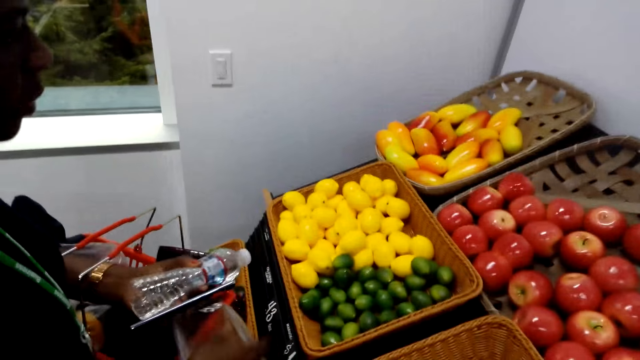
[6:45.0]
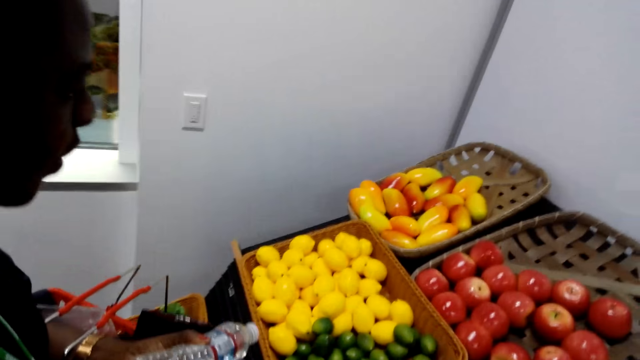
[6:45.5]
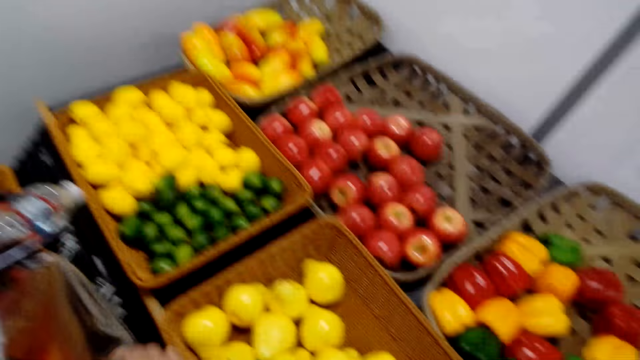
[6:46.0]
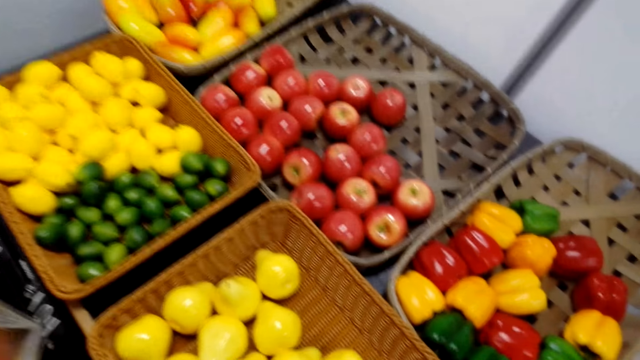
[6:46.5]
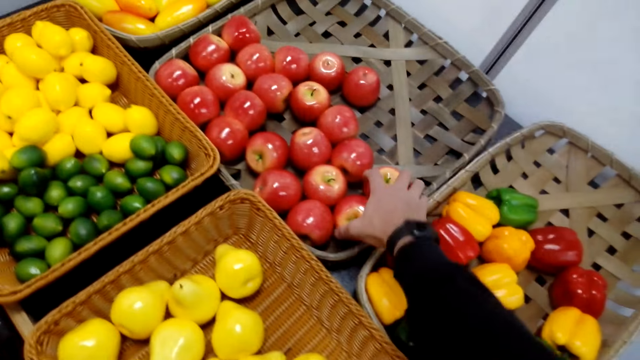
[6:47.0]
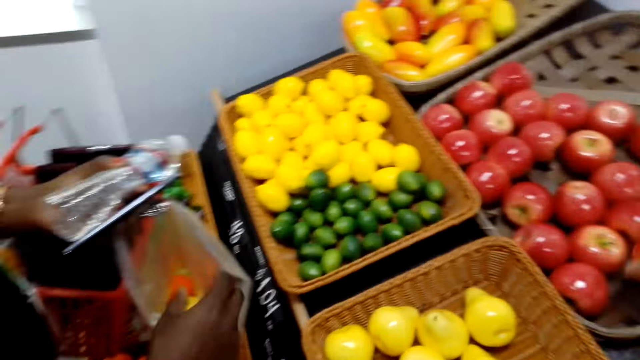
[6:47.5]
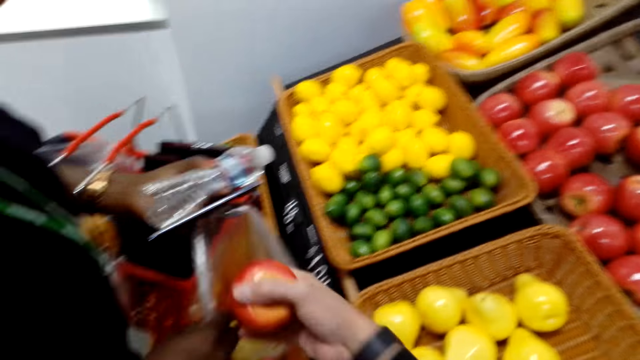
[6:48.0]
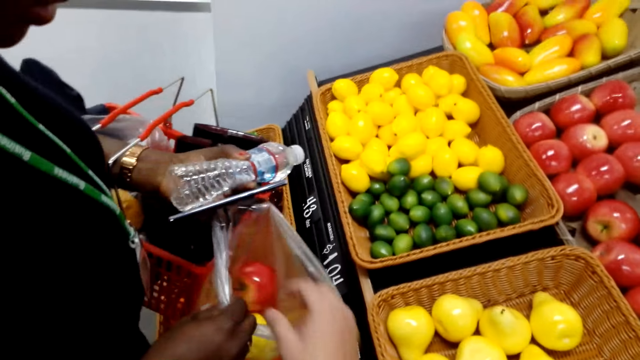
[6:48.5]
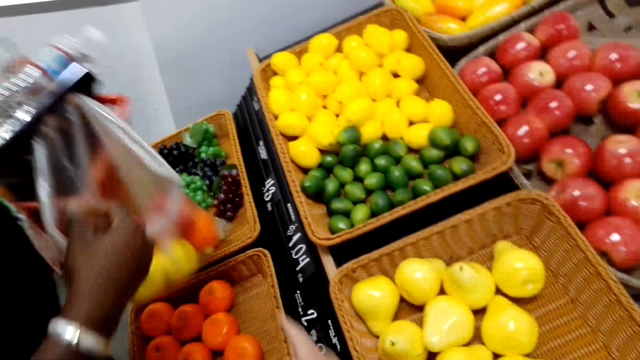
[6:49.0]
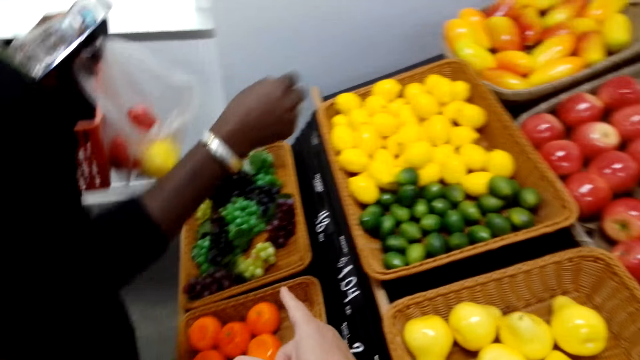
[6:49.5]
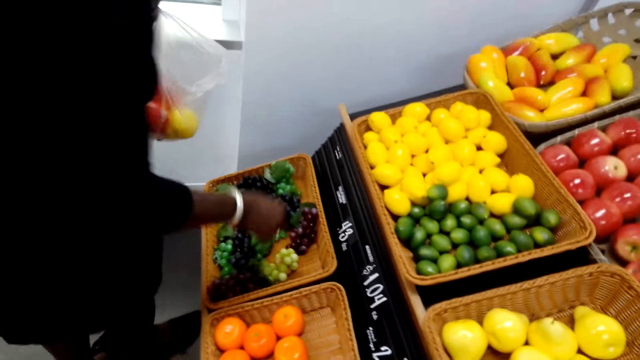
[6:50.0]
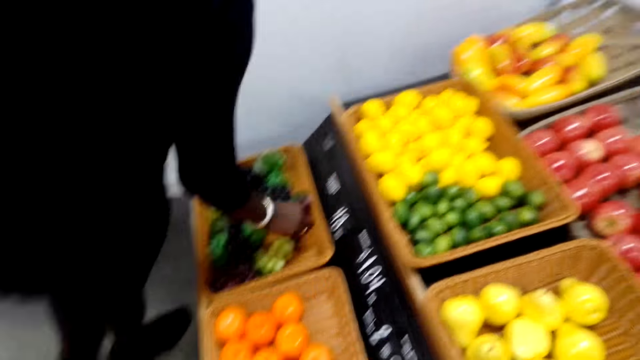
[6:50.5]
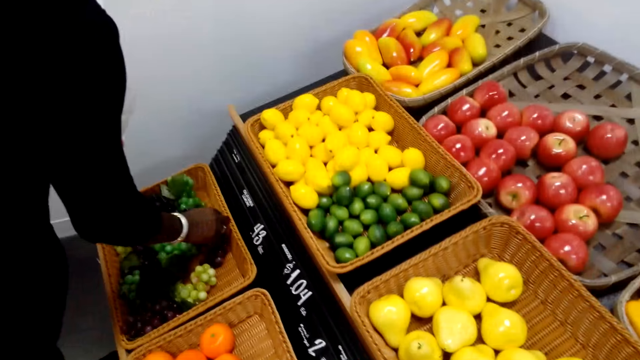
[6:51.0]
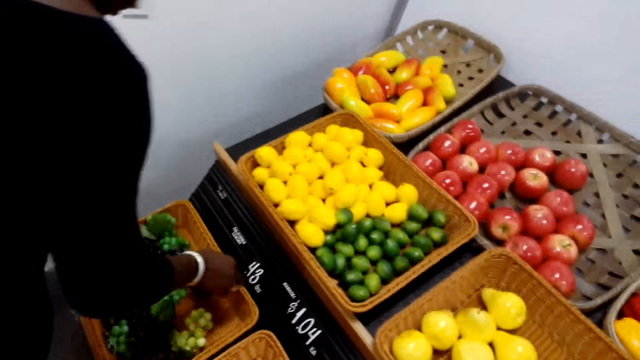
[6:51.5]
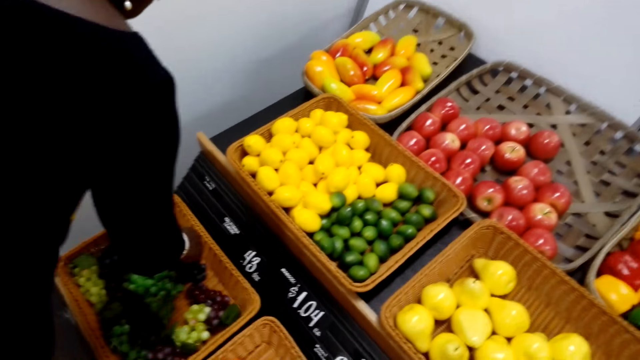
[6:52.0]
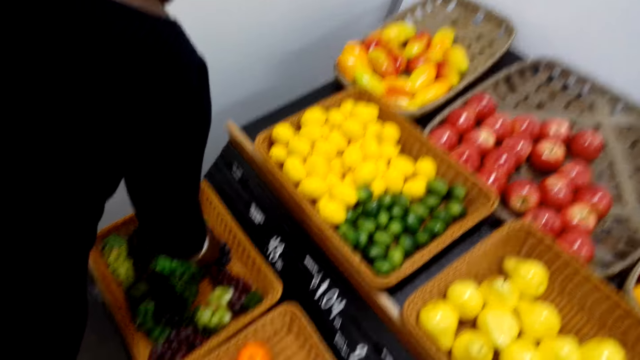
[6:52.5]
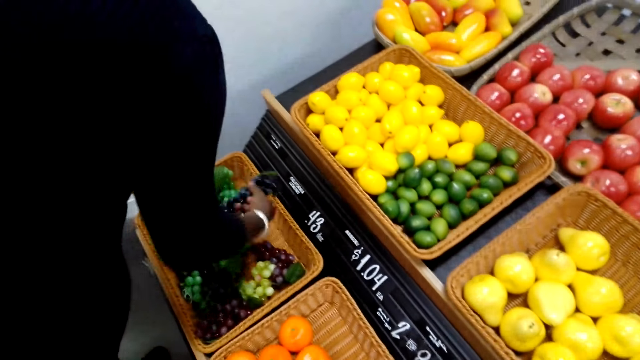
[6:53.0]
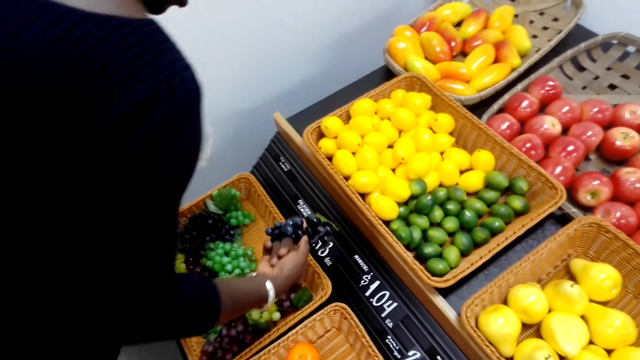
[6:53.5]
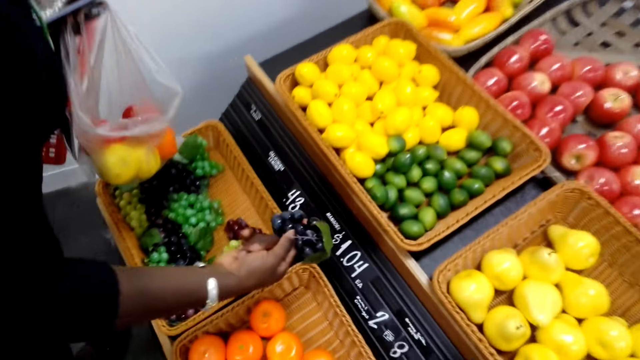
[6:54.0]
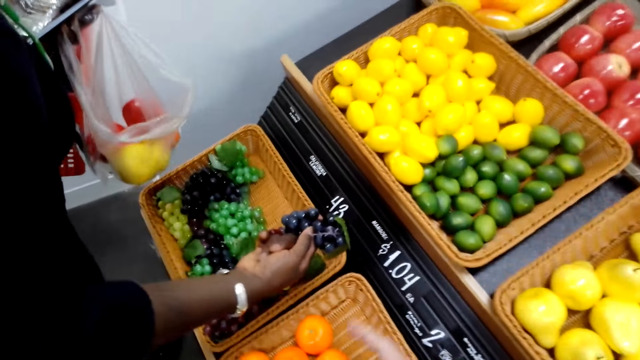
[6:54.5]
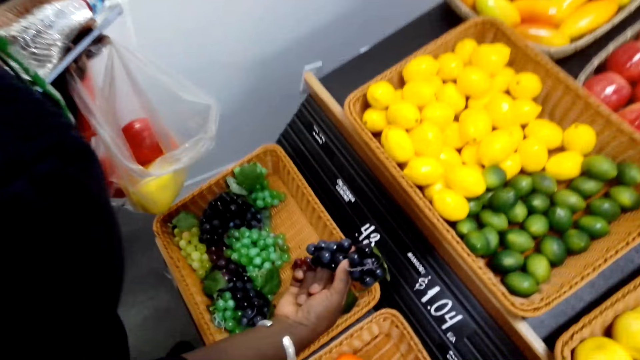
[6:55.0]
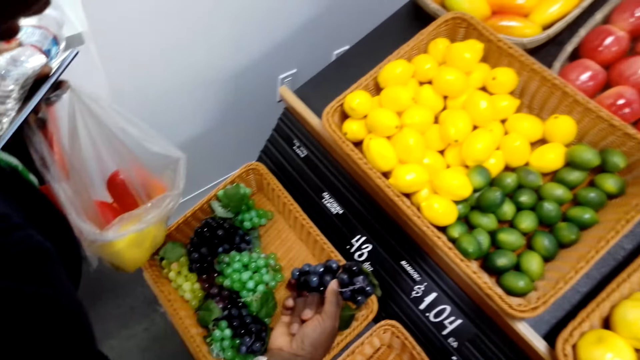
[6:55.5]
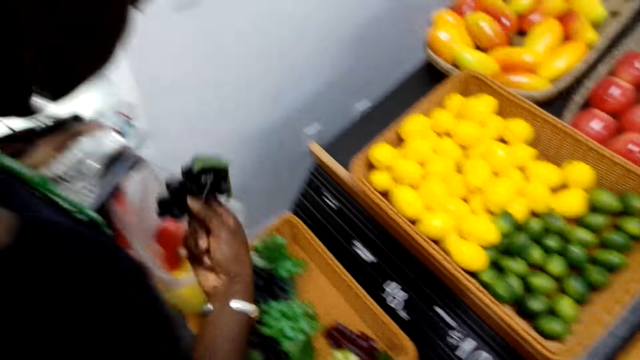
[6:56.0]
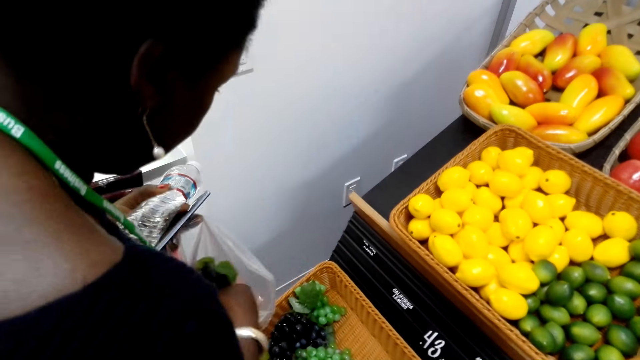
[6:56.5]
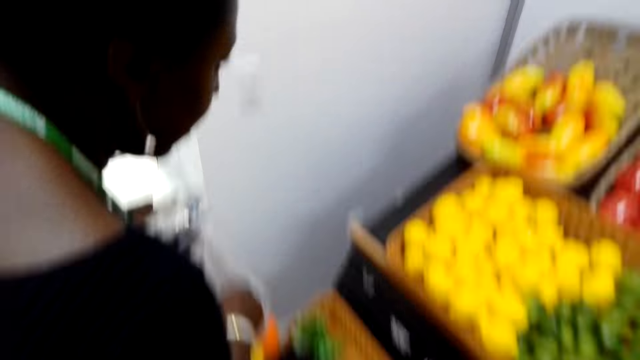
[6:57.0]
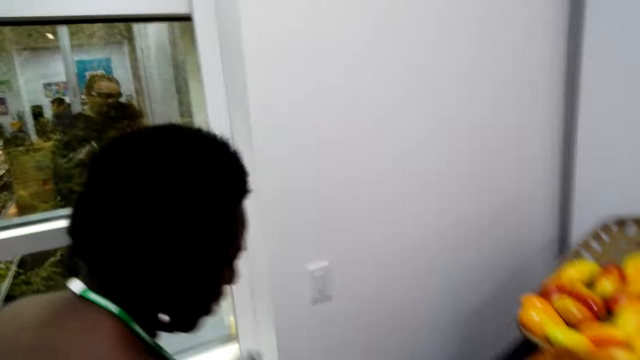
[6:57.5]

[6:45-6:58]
A lady points at something. A man picks apples. The camera wearer puts the vegetables in the paper. The lady holds a polythene bag. The man puts the apples in the polythene bag and points at the berries. The lady moves around. Another man looks at the vegetables. The lady picks something and puts the thing back on the basket. The other man puts the fruits in a paper. The lady picks berries and drops the berries in the polythene bag.

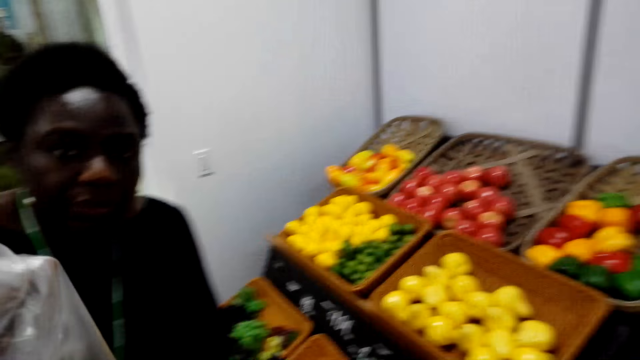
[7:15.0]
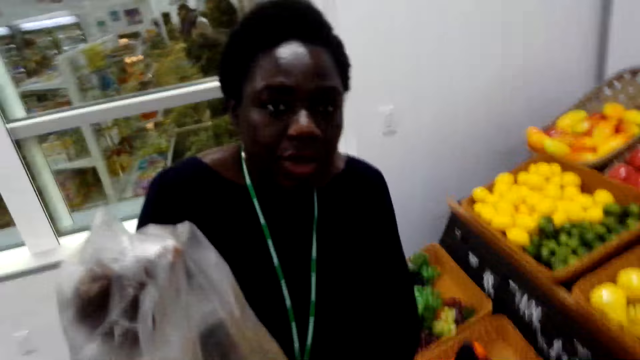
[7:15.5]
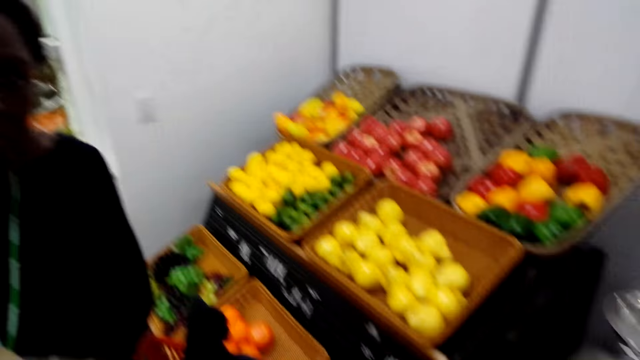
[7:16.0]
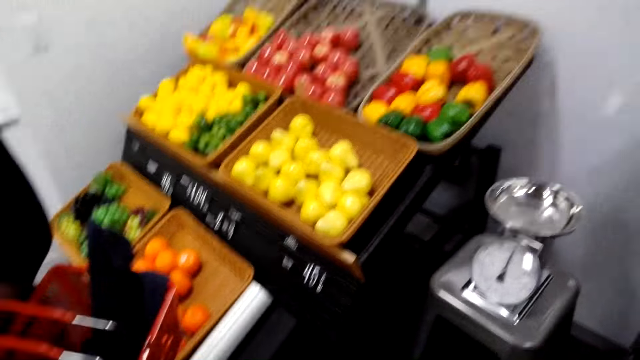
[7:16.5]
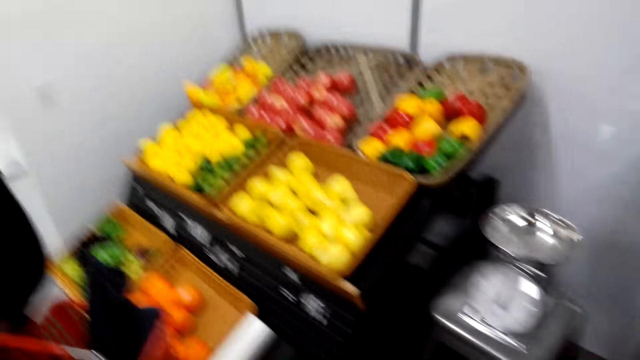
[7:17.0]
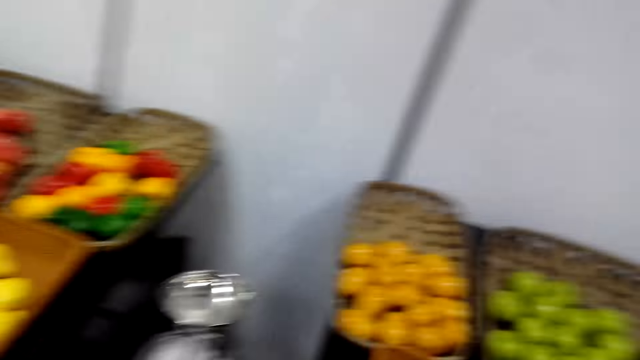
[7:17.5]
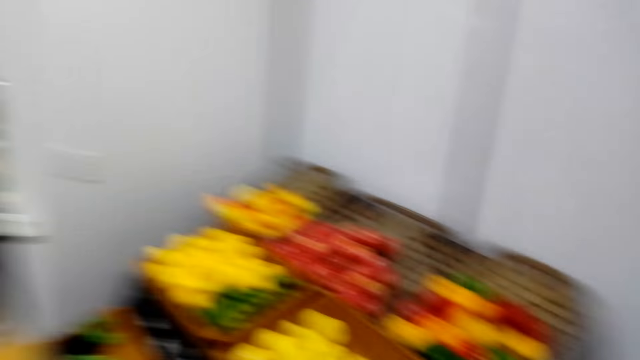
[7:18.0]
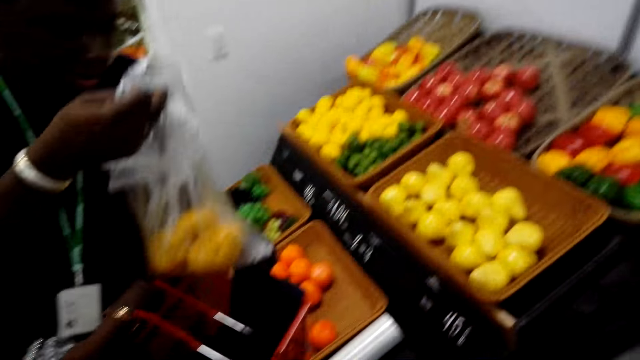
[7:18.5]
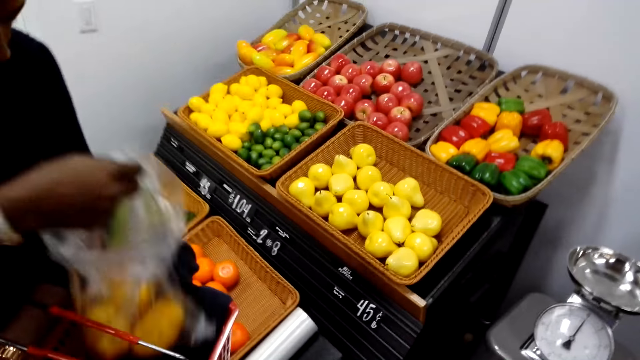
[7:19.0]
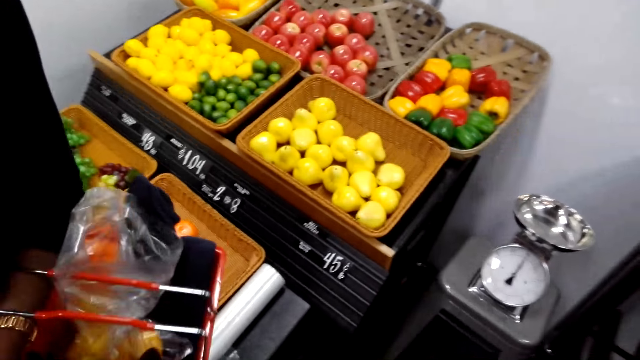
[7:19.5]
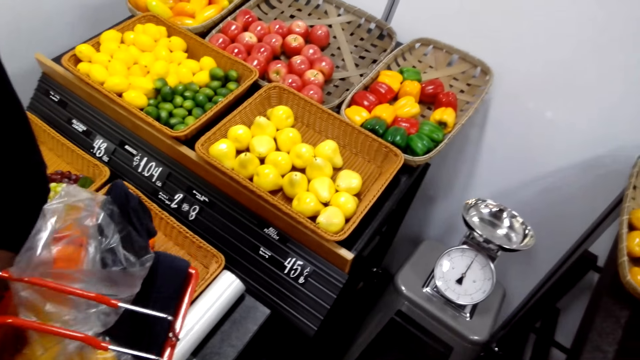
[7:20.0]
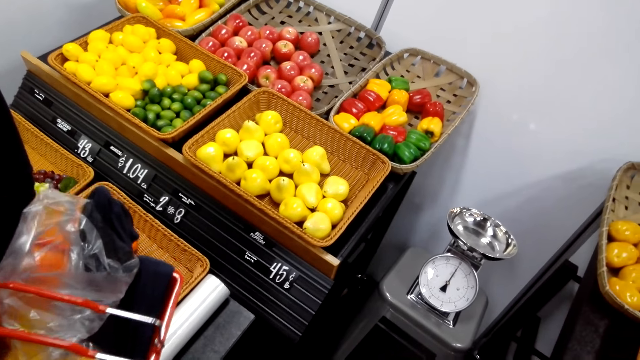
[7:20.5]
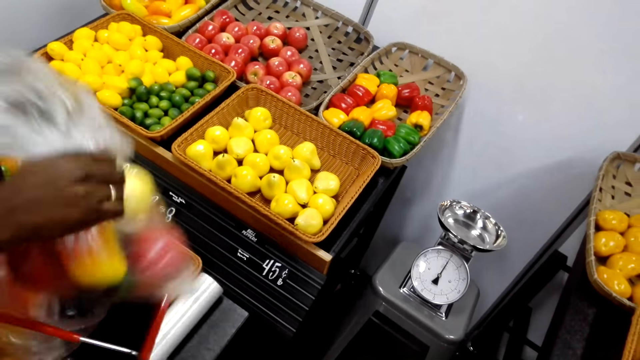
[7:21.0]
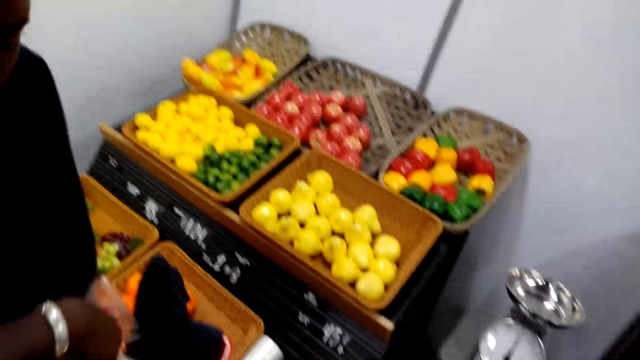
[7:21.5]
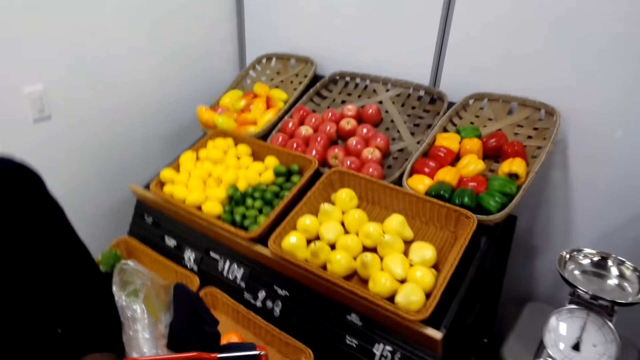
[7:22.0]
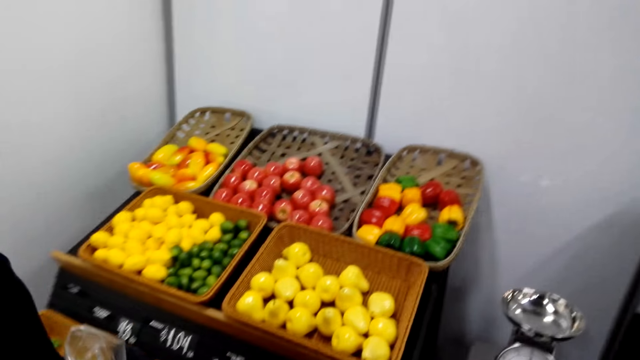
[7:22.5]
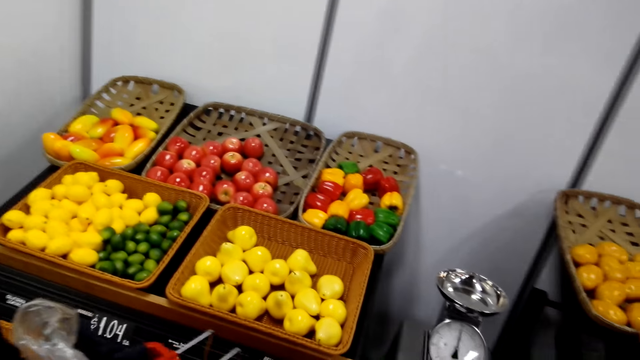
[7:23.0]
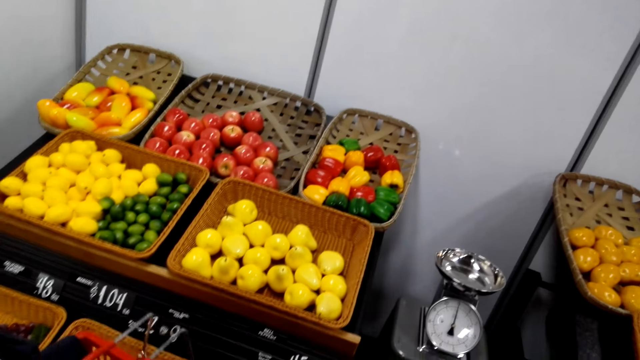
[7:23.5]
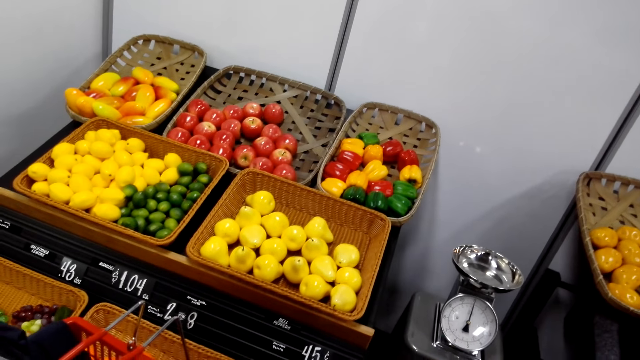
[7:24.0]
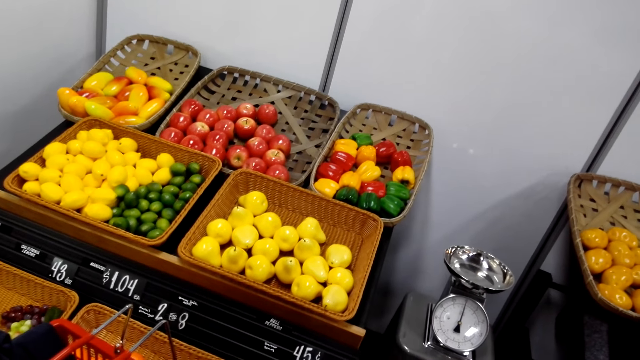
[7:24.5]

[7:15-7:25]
The camera wearer talks to a man. The man talks to the camera wearer and puts the vegetables in the basket. He puts a polythene bag in the basket. He puts the polythene bag in the basket again.
